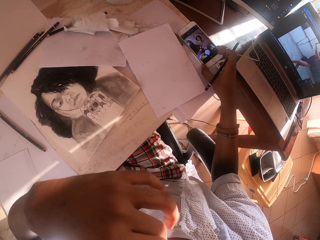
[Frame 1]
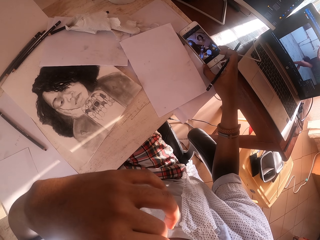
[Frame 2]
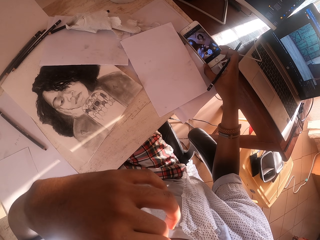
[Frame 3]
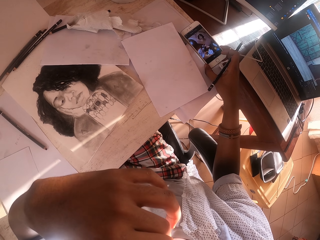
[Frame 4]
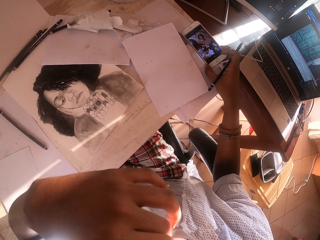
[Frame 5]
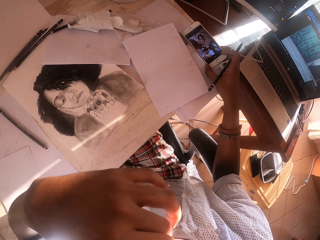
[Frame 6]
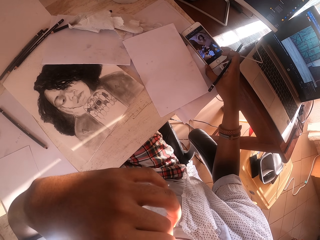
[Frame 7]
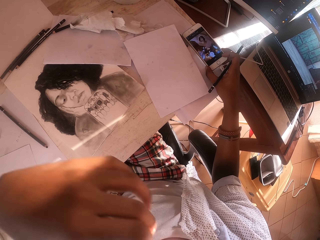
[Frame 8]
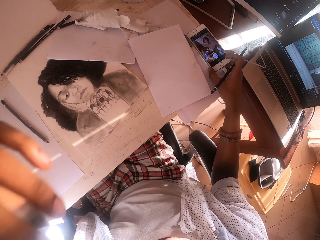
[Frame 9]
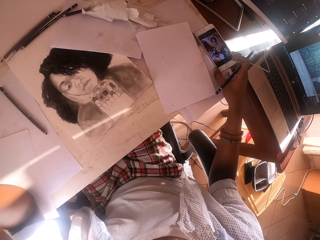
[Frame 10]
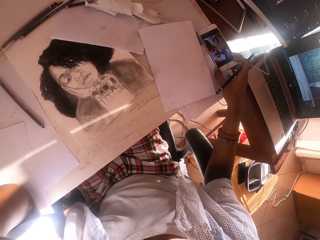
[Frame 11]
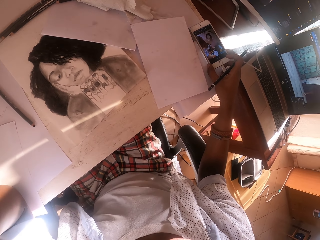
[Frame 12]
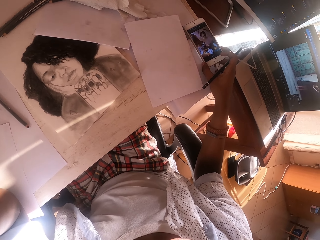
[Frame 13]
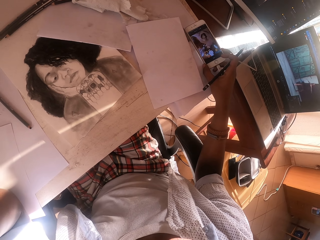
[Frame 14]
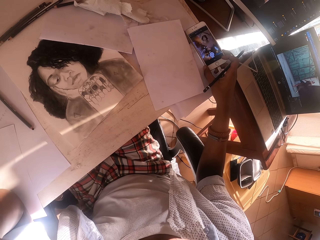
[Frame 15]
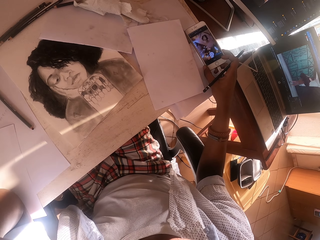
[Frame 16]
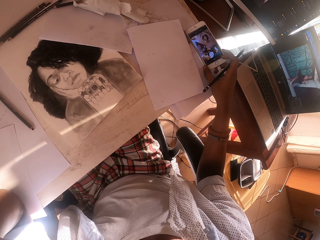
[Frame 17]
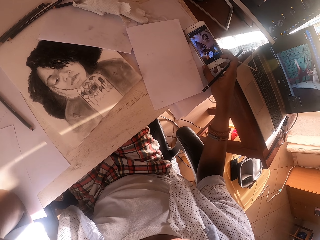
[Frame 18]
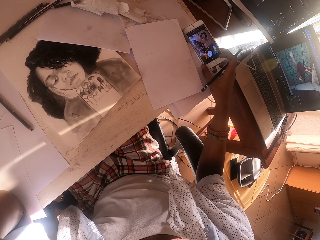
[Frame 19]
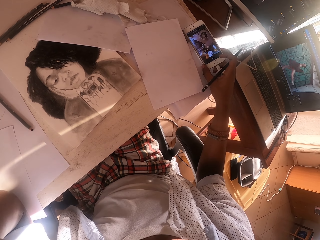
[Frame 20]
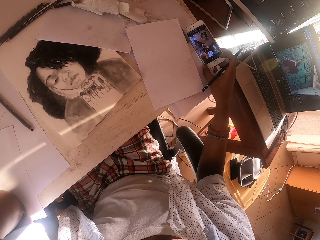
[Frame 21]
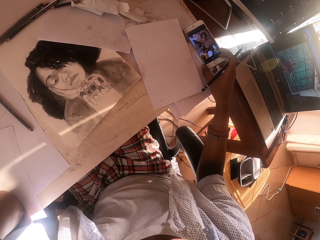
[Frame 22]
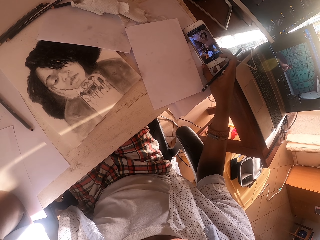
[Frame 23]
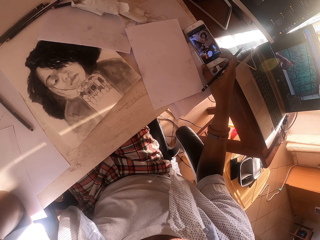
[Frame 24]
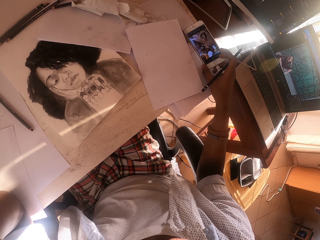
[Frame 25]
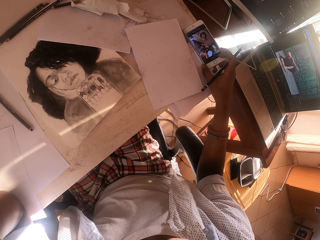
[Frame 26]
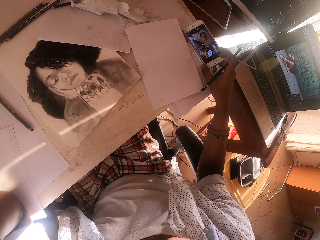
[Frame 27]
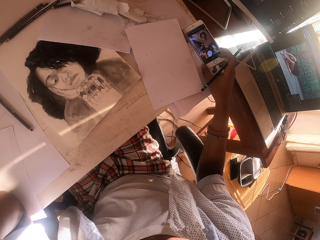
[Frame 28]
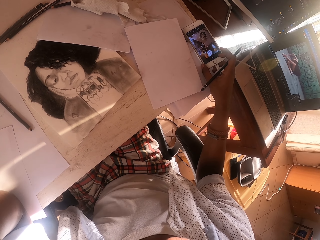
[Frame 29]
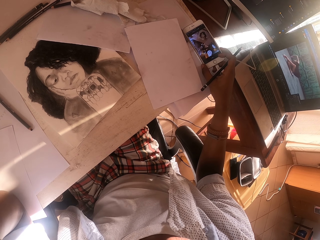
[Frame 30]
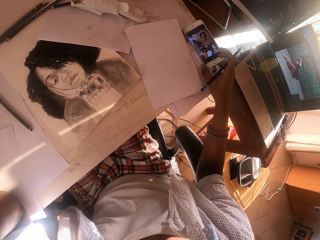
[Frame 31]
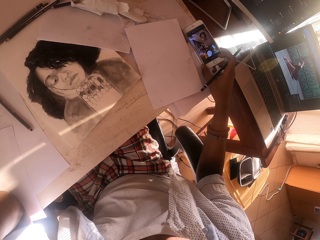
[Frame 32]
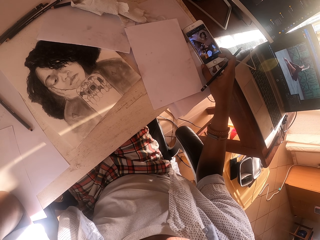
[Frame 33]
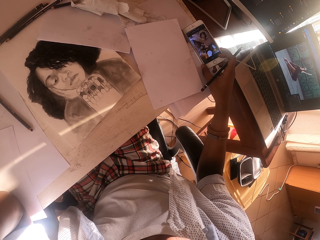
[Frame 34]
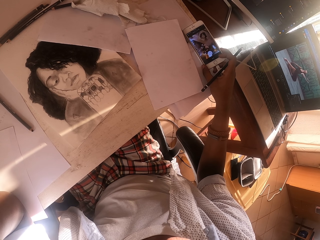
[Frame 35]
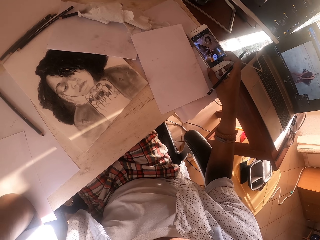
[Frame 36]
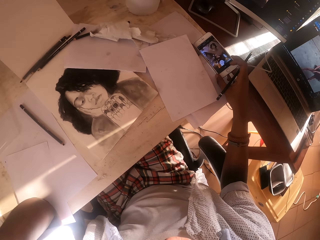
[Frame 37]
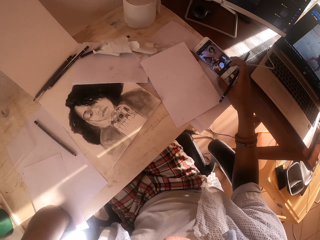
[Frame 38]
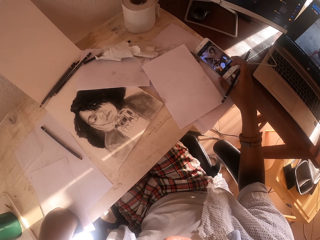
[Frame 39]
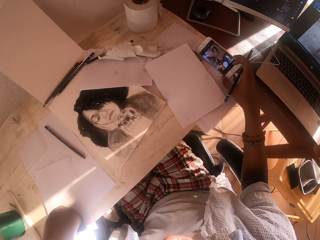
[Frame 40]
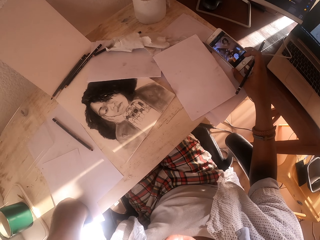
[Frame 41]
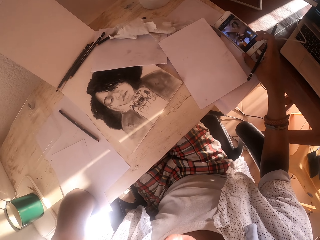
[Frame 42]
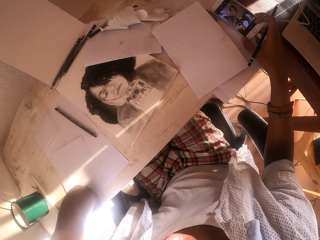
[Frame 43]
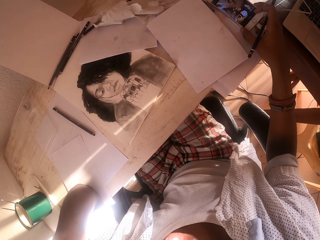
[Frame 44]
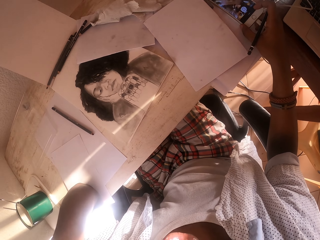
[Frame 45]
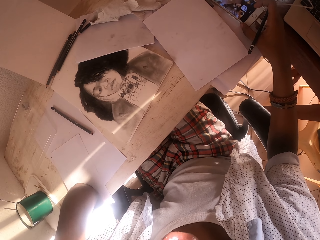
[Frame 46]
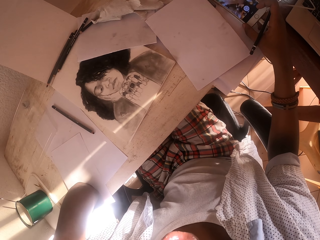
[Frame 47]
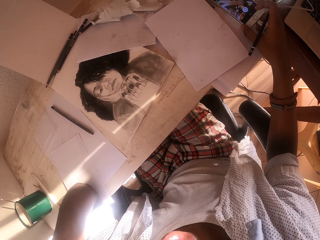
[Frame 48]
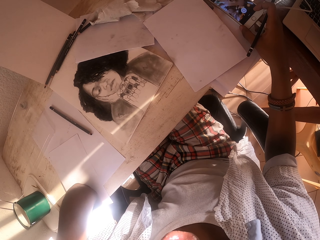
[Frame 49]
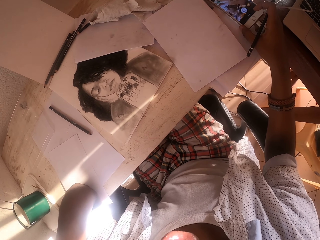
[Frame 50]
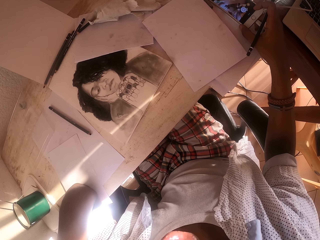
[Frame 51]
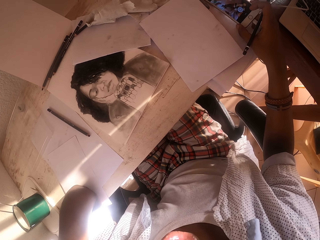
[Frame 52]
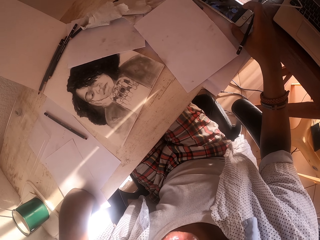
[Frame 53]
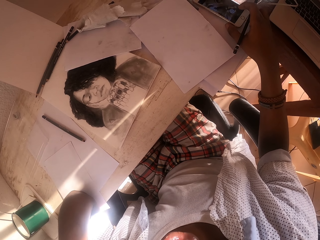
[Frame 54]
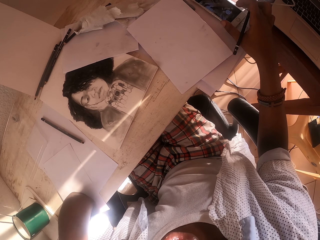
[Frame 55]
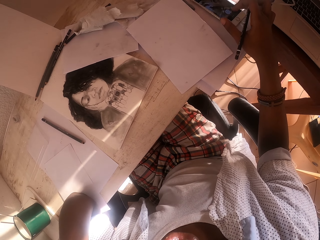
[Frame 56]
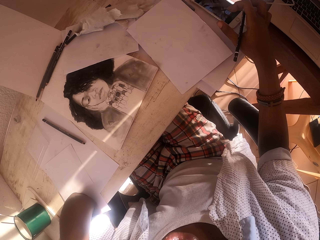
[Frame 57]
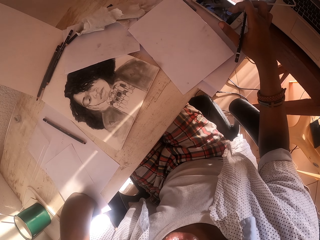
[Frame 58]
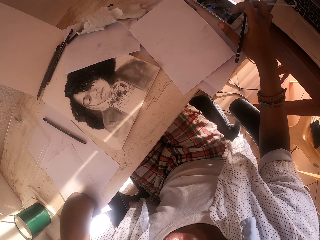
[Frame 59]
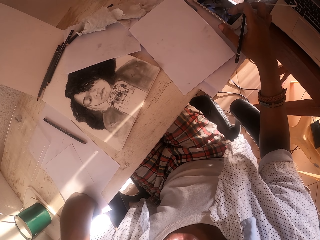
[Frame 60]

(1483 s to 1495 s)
The camera wearer moves the left hand from the chin. They watch the video on the phone. They look at the drawing and put down the phone.
